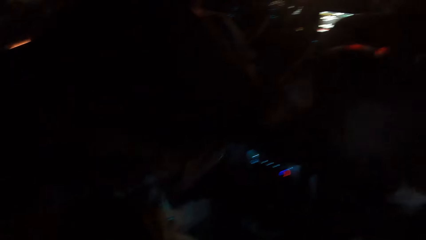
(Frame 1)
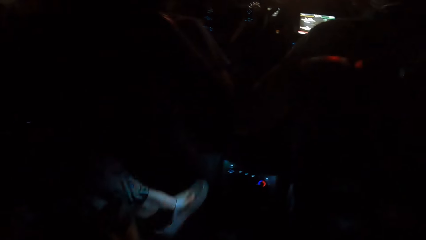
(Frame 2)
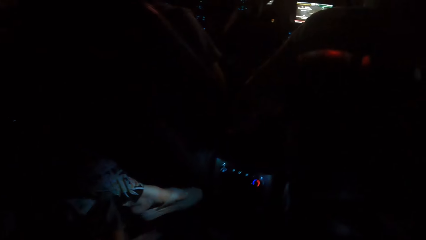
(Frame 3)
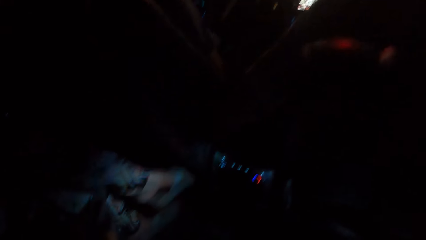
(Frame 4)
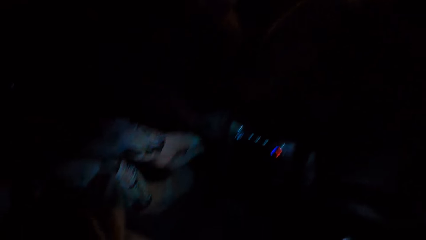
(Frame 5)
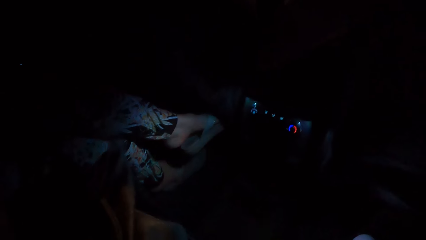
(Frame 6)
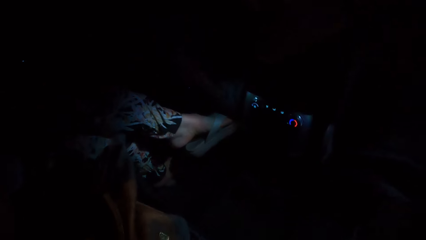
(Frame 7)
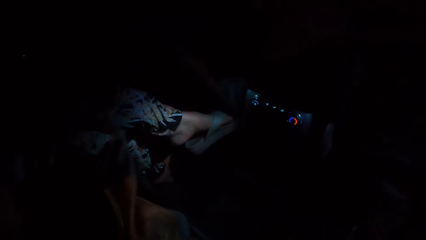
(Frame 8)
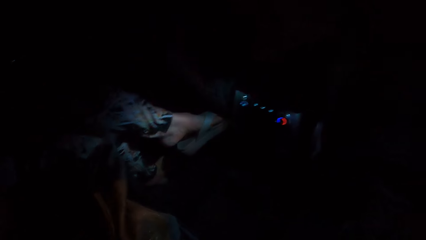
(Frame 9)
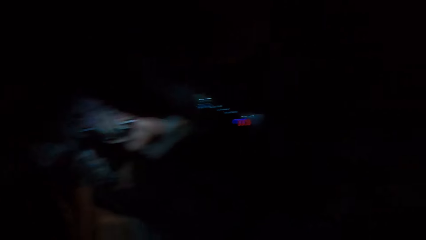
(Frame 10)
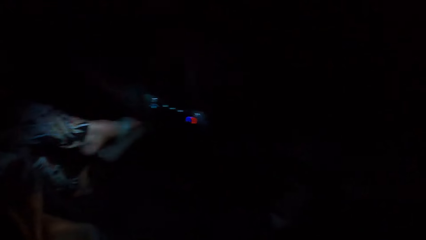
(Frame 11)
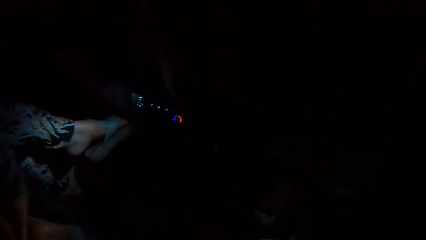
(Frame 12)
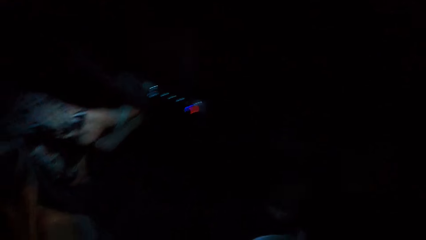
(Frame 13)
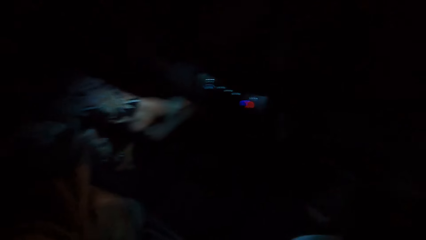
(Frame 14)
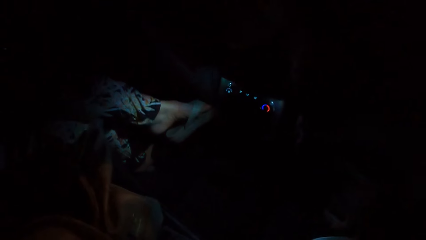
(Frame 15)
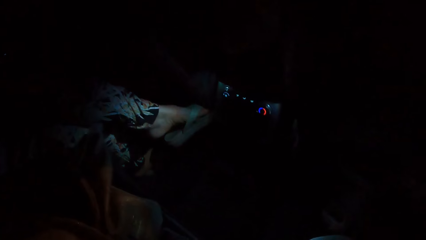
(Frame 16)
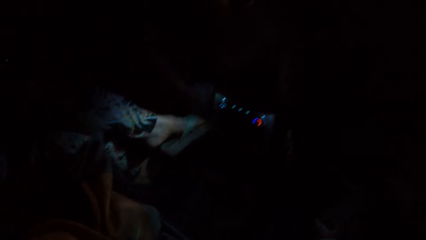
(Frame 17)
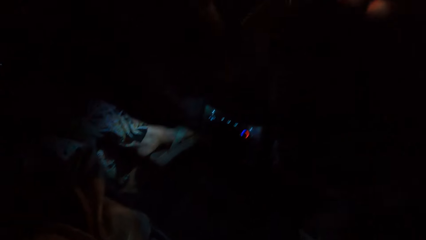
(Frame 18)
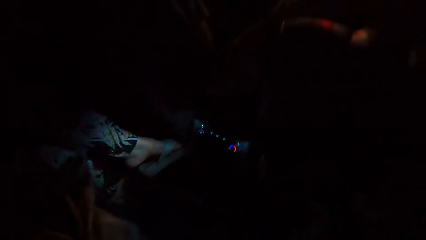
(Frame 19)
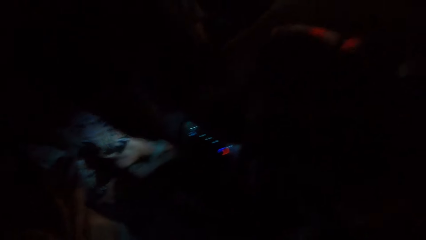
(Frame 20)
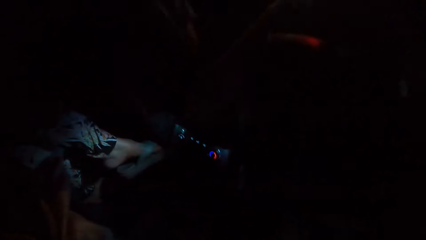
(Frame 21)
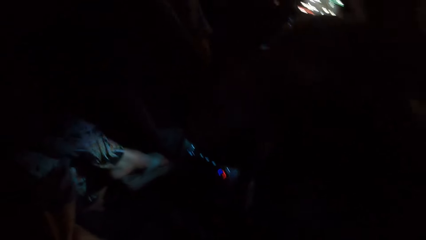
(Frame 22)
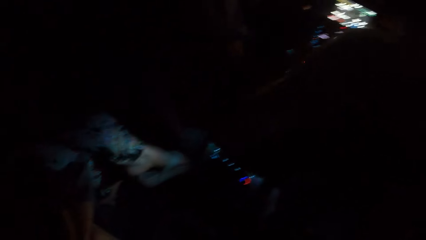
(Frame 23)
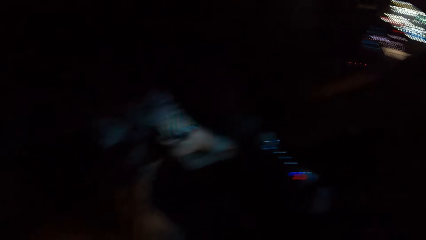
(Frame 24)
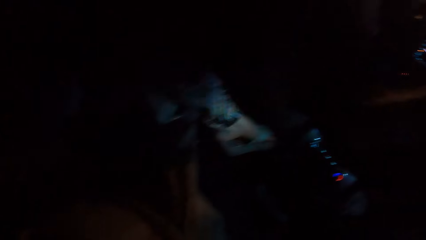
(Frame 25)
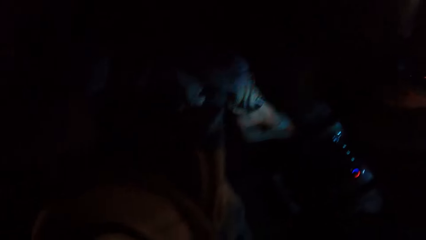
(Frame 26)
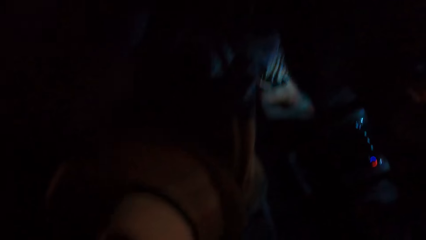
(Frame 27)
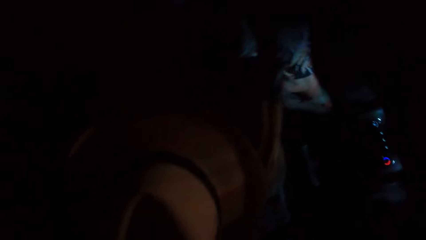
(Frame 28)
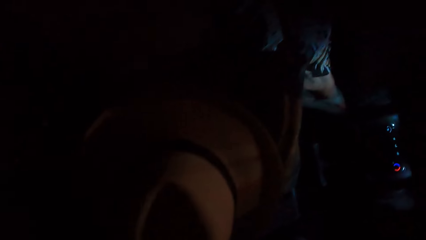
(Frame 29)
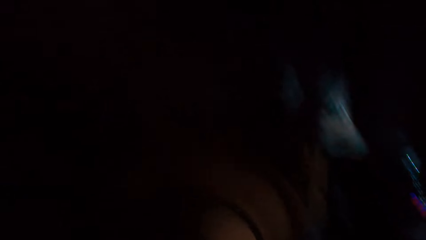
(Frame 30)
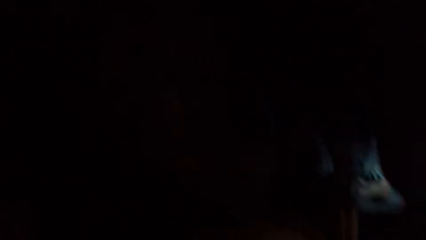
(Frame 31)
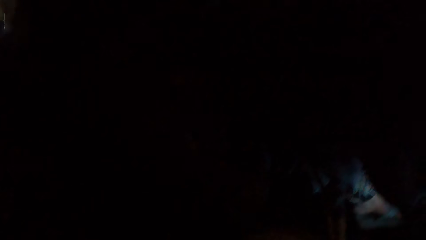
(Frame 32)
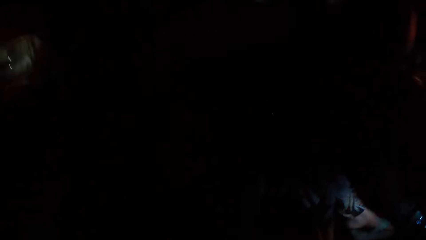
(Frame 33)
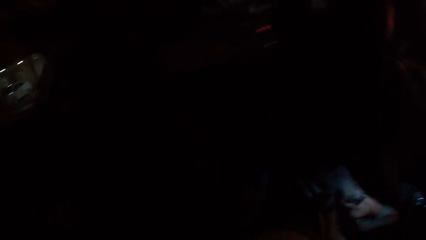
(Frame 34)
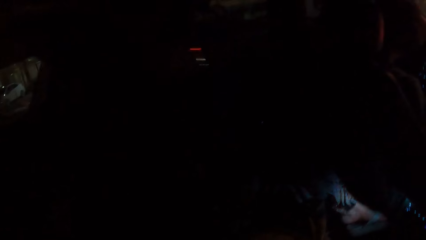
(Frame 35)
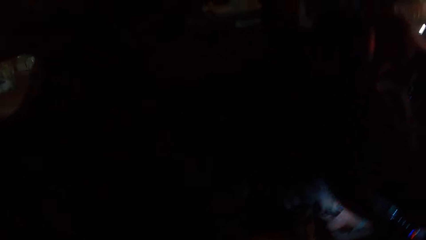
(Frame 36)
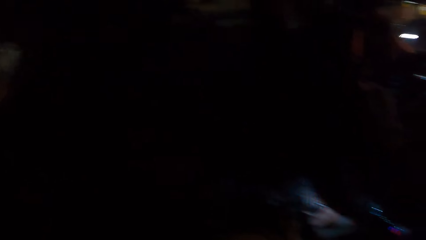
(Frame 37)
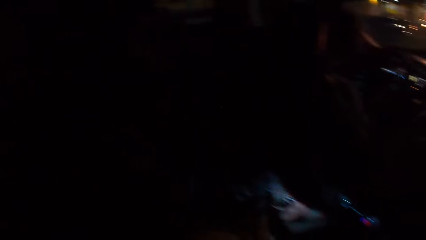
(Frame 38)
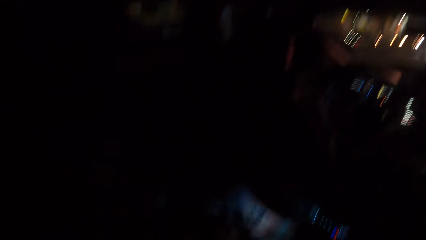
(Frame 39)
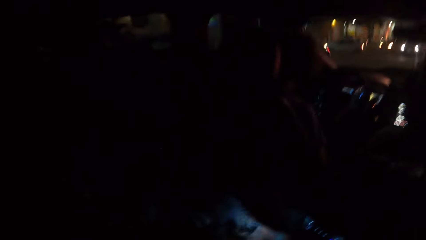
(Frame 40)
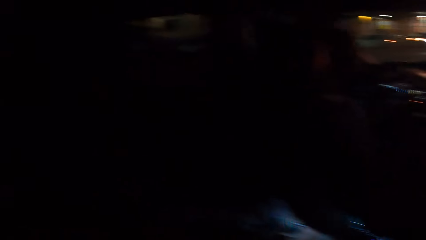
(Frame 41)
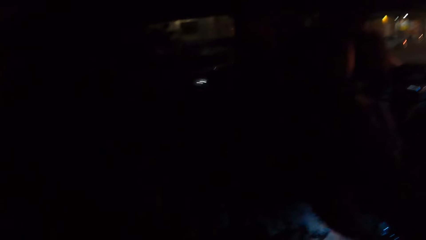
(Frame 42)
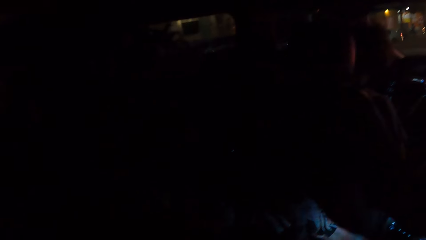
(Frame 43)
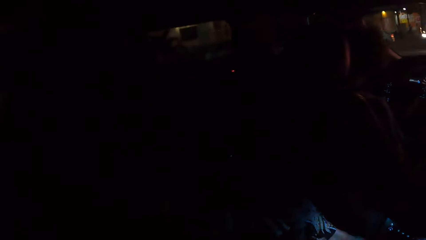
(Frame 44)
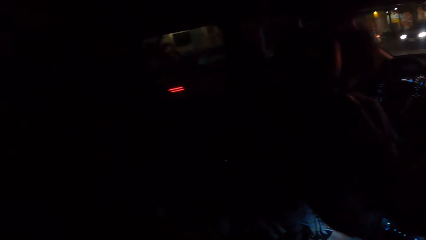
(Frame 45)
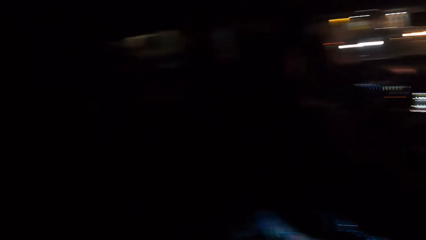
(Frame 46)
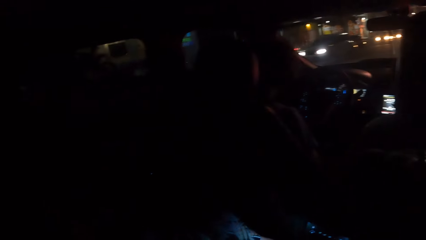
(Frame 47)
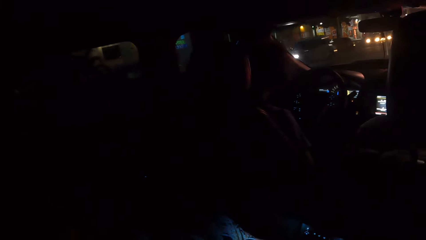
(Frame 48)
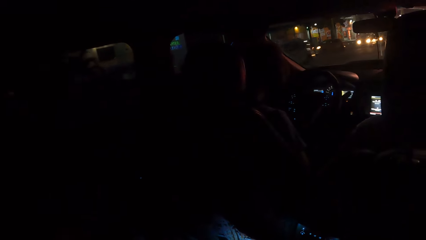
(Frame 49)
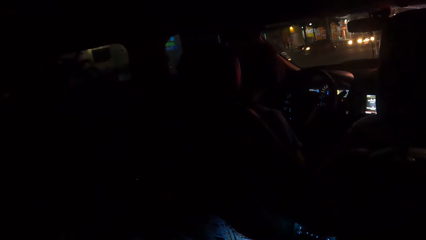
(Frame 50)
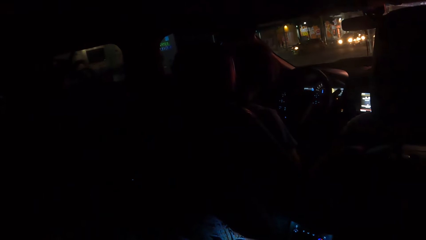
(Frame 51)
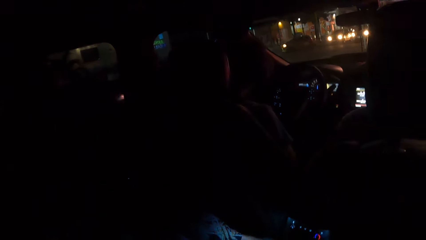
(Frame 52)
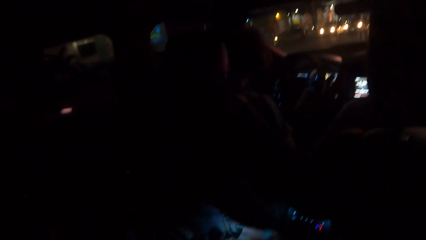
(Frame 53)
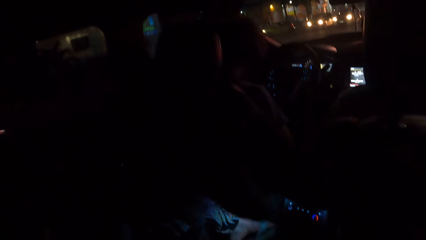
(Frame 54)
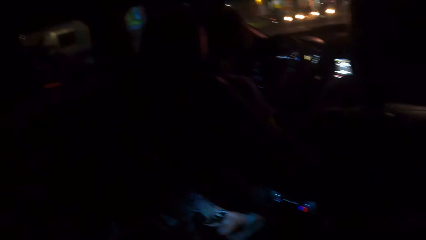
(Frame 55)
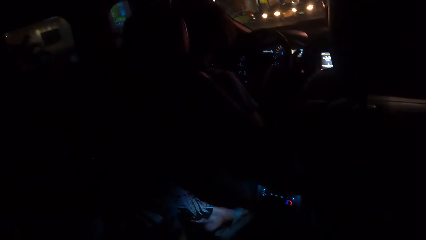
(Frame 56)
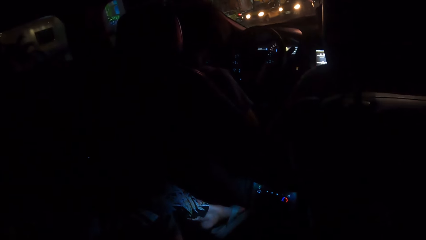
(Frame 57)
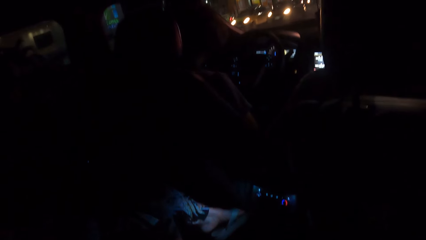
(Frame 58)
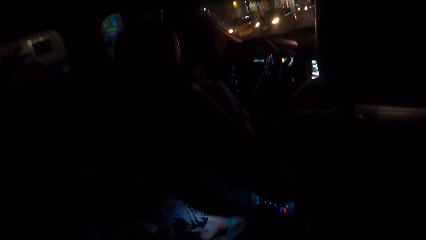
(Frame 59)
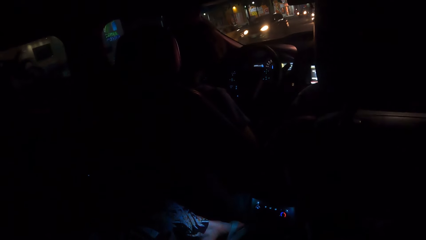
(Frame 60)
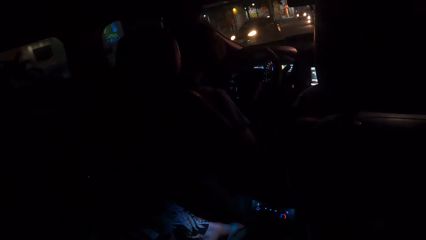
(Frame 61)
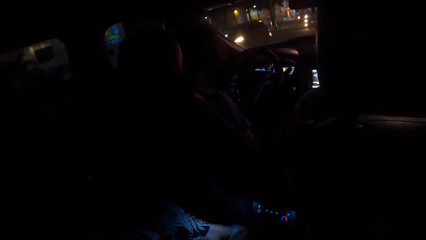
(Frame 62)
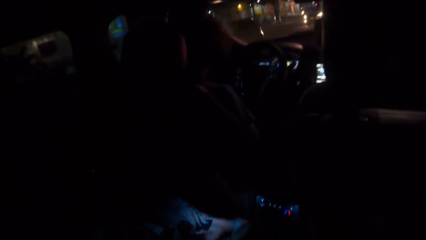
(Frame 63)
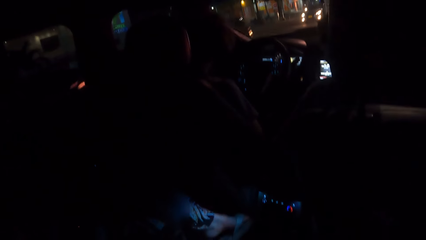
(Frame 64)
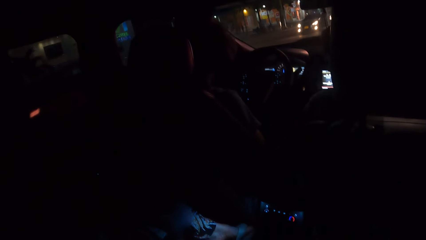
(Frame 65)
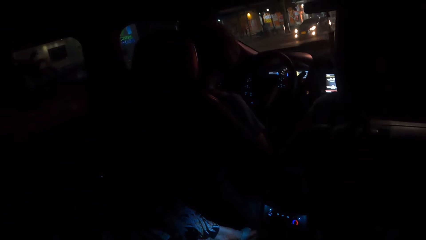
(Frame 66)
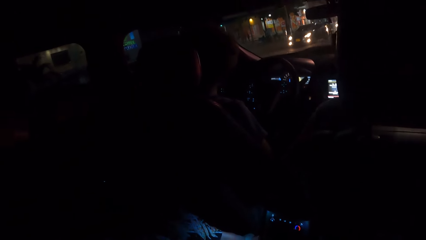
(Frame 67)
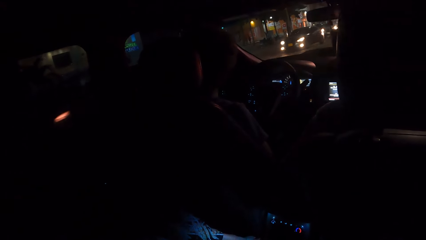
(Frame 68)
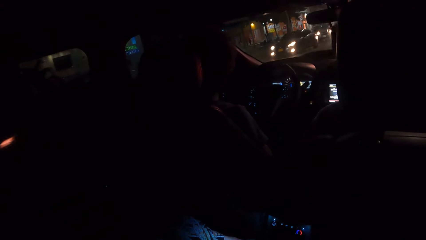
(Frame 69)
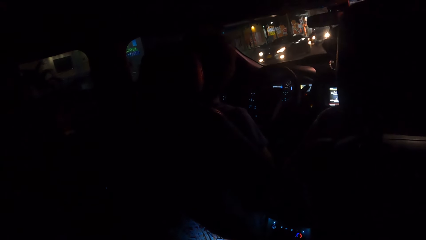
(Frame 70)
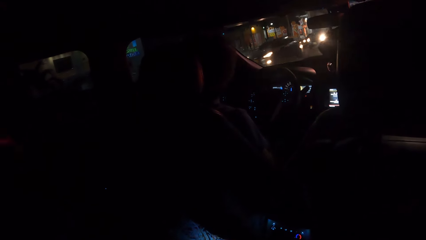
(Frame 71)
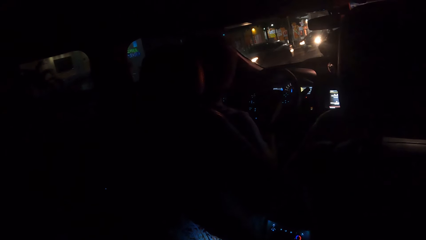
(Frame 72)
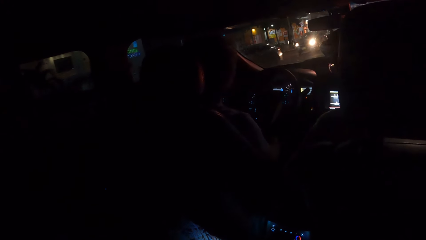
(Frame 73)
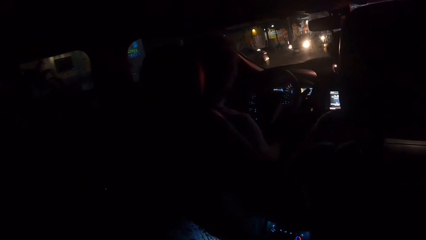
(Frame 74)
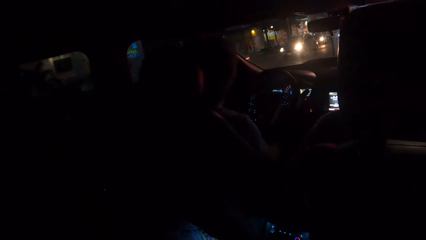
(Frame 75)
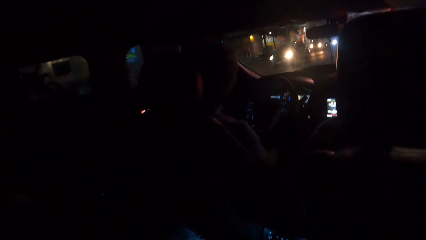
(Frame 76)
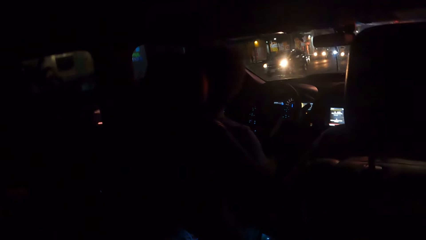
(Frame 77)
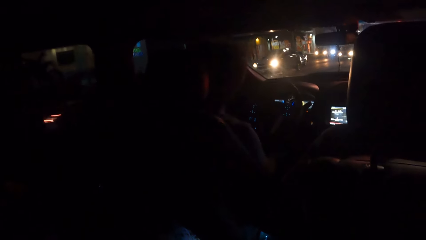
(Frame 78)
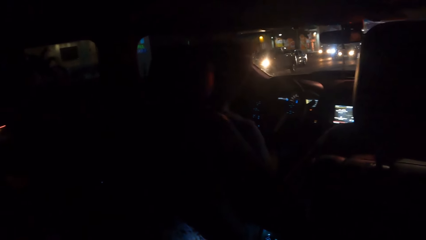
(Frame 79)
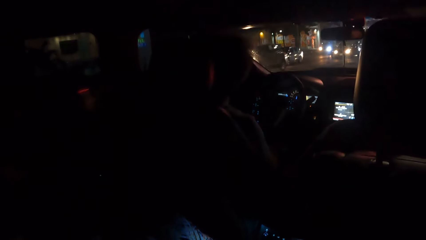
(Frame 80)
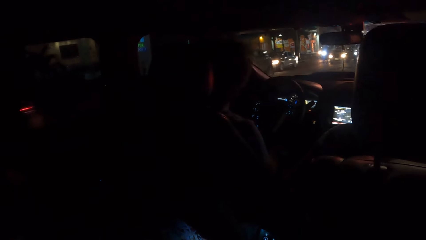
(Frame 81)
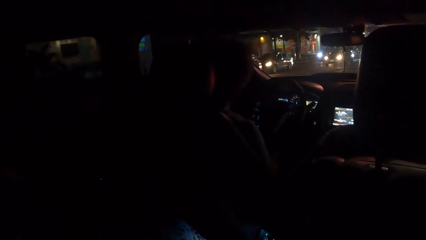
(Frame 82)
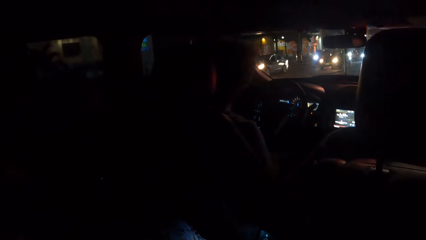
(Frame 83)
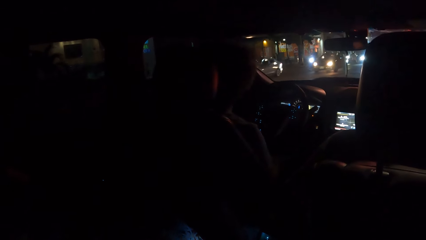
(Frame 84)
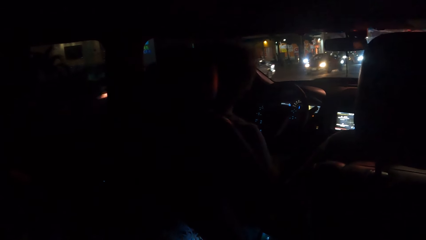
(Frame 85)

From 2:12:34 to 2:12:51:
The camera wearer looks at the car. They look around.
